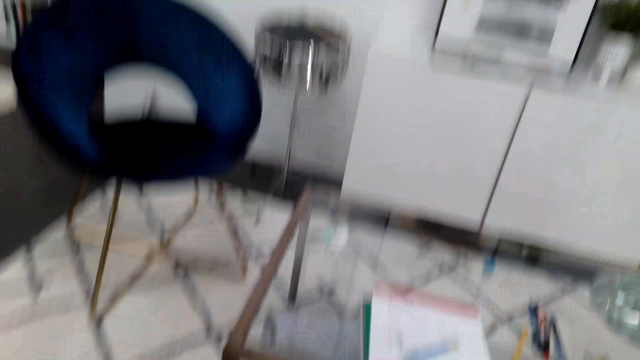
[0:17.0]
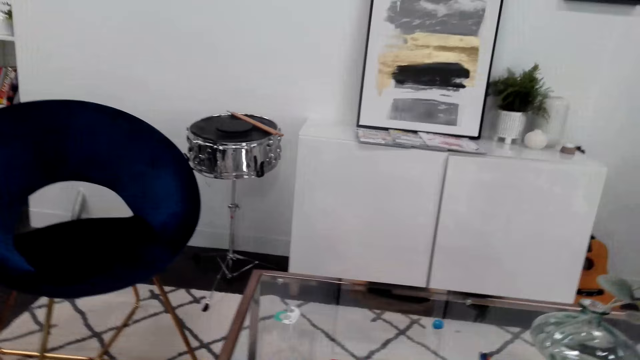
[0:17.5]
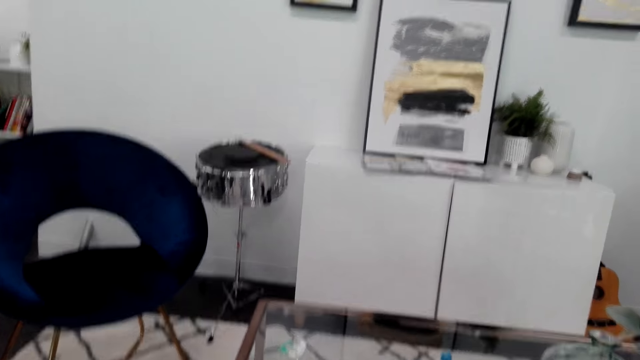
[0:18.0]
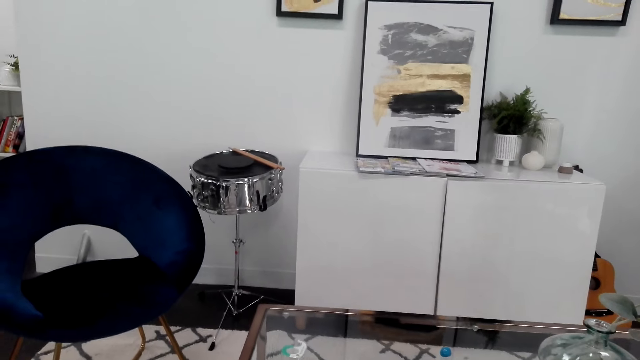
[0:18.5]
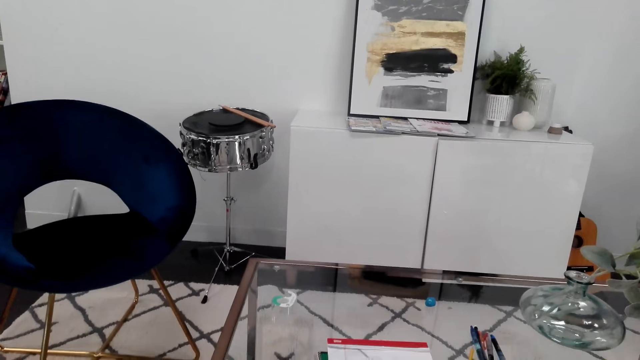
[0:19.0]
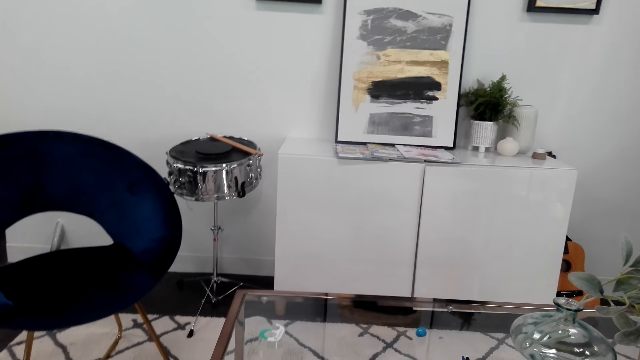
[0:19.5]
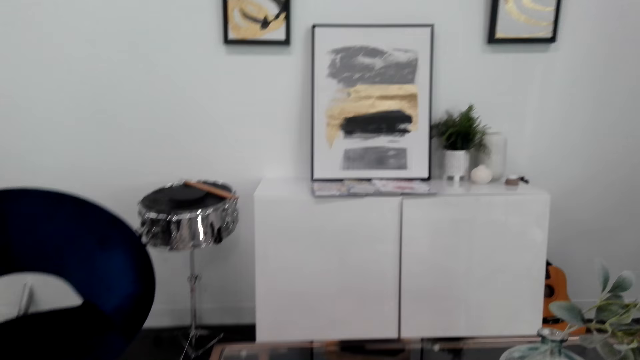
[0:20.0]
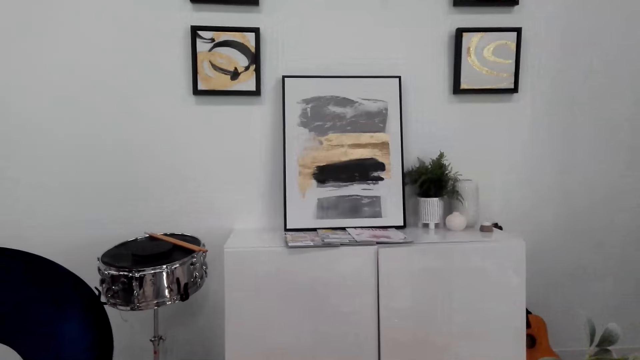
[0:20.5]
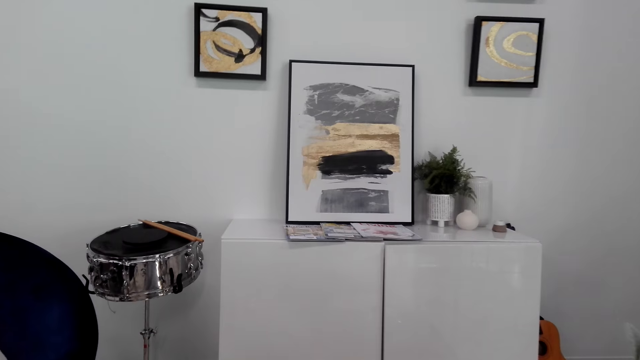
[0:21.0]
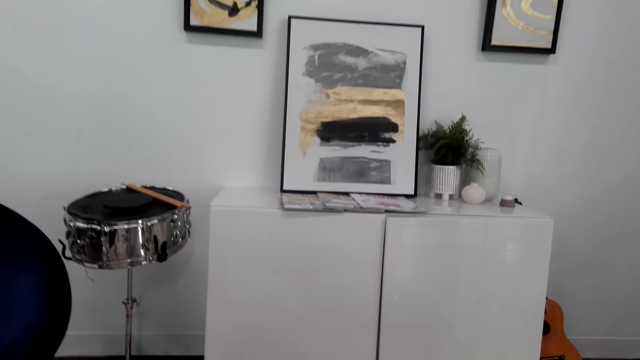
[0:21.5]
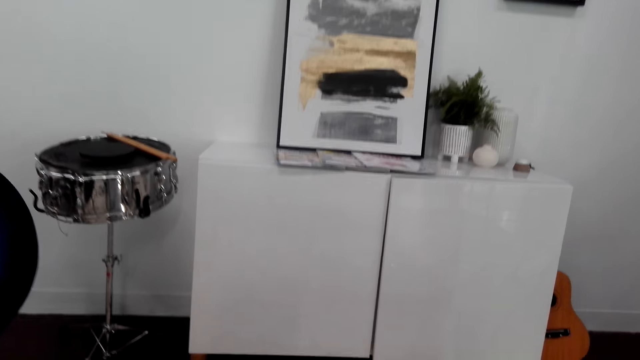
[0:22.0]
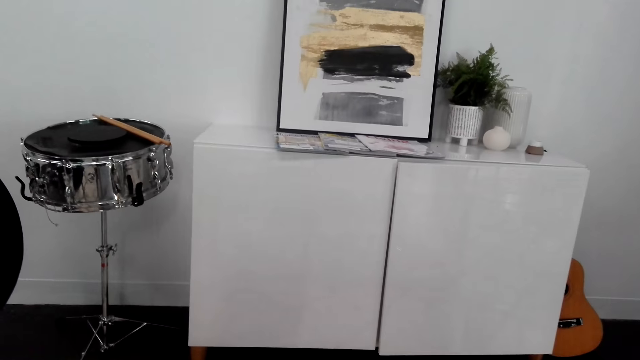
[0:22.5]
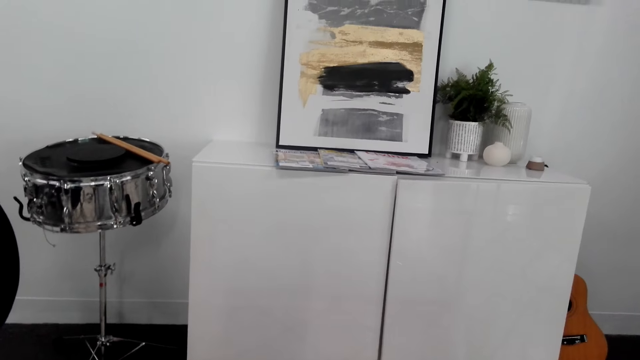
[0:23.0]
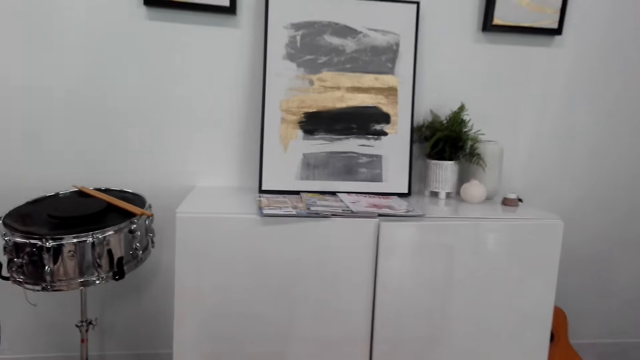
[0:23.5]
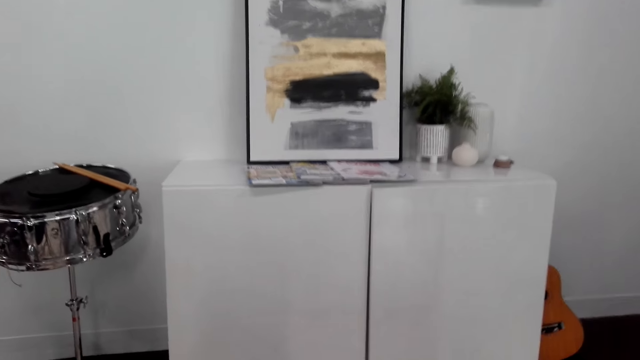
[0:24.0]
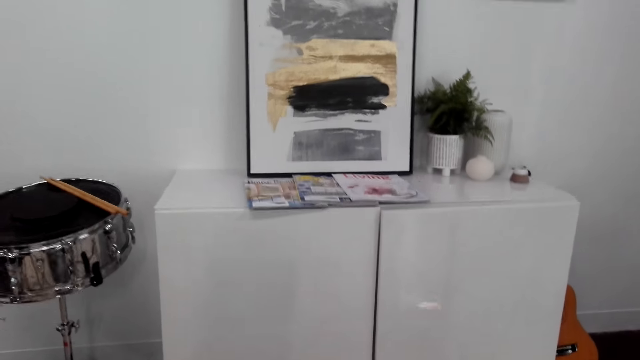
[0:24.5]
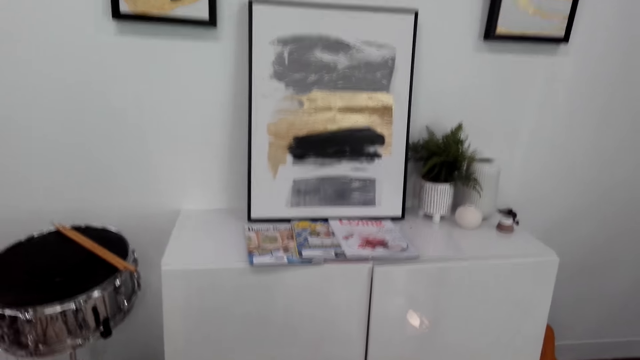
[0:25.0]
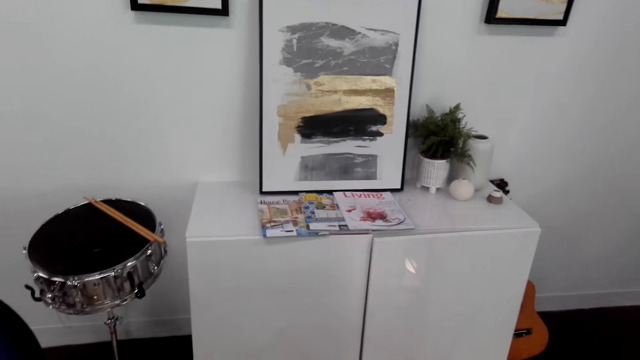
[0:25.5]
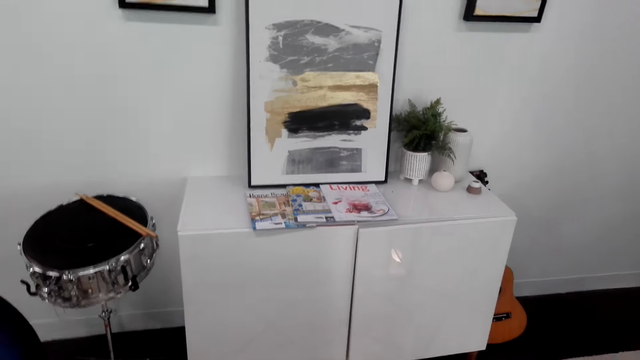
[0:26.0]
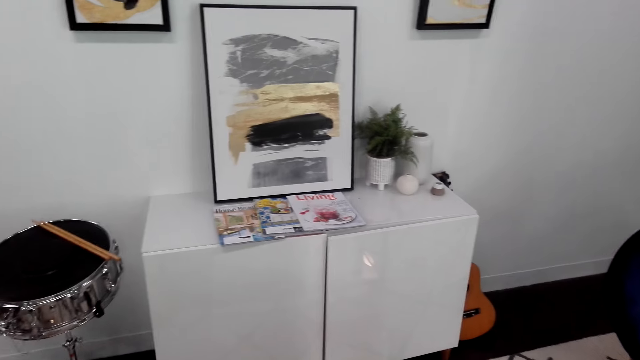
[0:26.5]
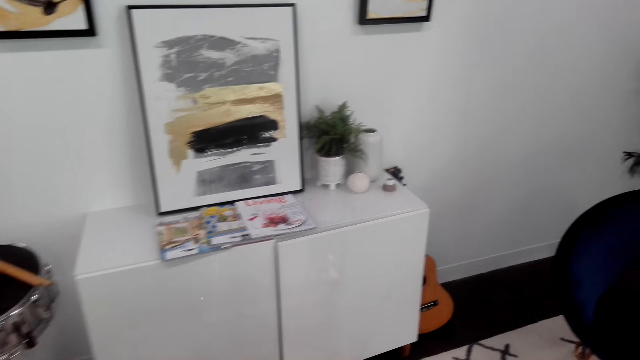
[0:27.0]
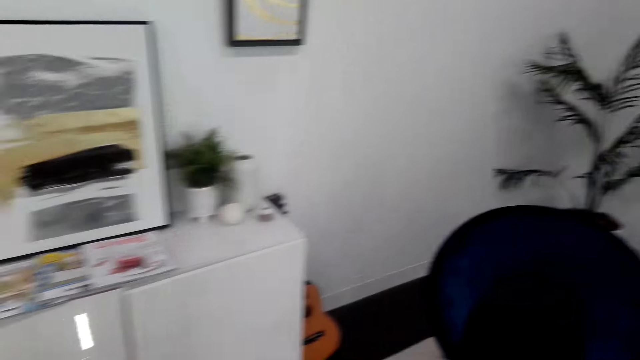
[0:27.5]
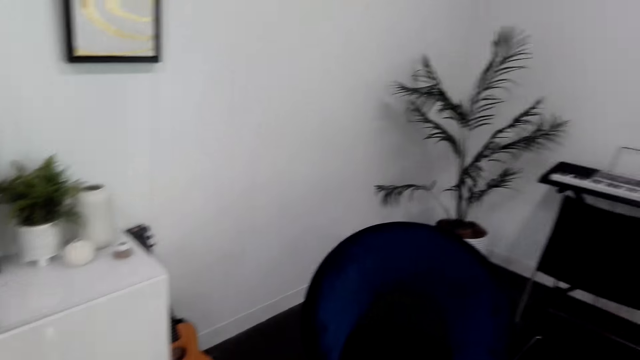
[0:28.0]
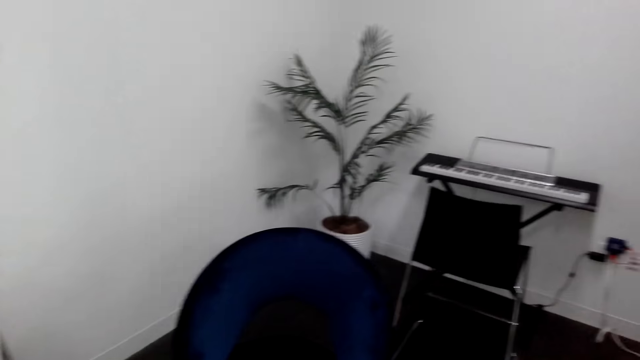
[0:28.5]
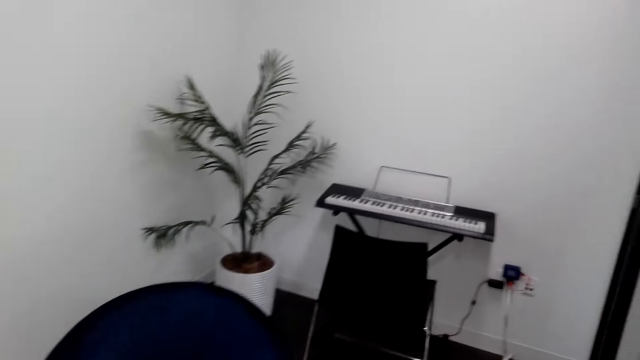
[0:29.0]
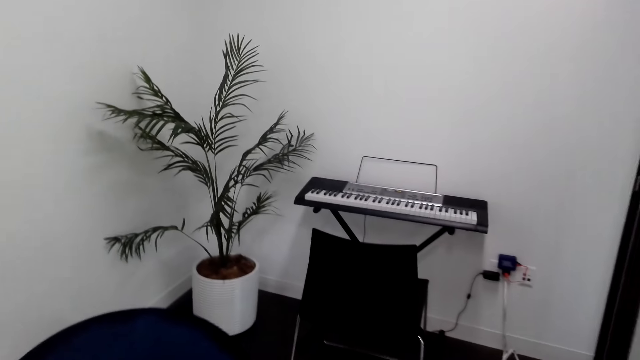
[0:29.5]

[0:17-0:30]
The camera wearer looks around. They walk towards the cabinet. They look around.

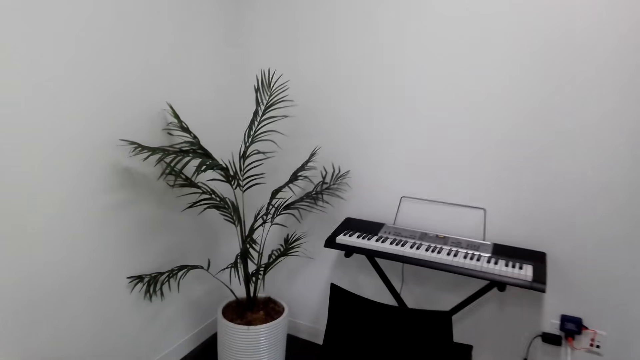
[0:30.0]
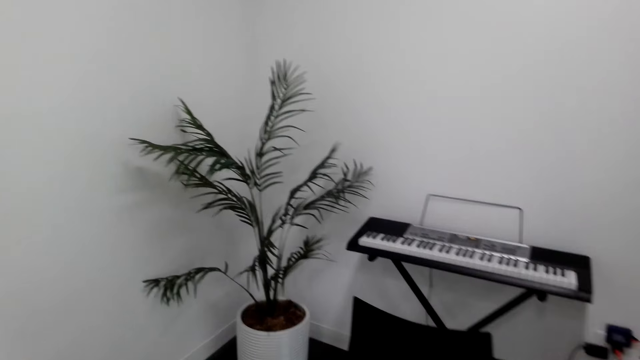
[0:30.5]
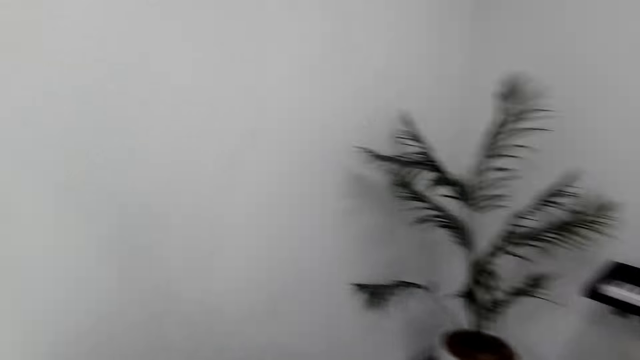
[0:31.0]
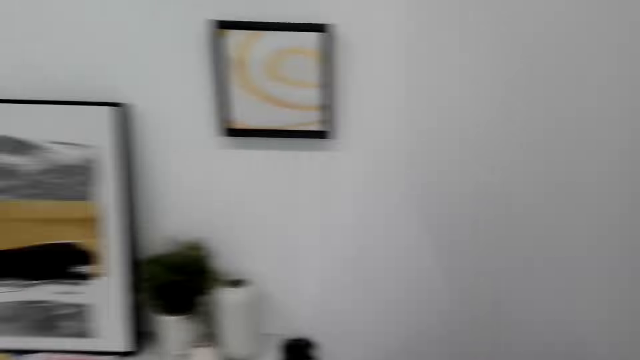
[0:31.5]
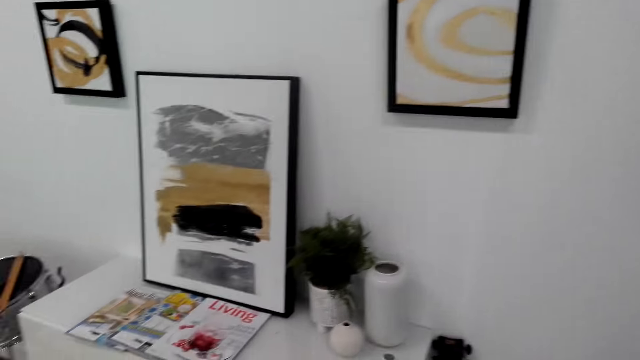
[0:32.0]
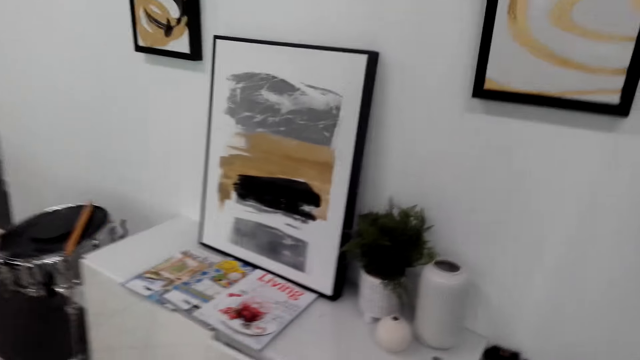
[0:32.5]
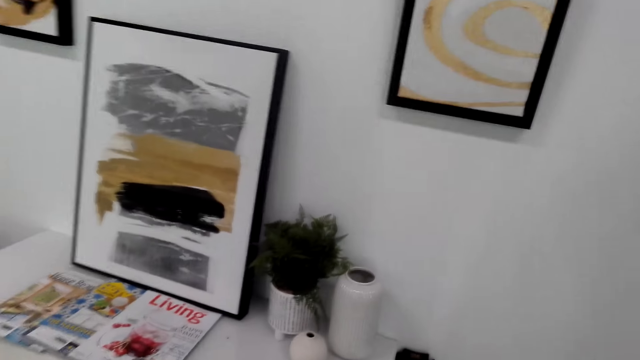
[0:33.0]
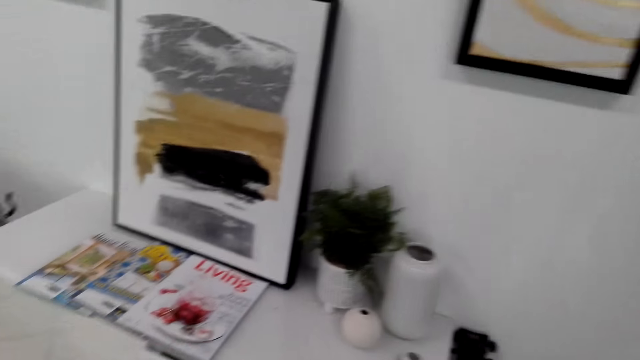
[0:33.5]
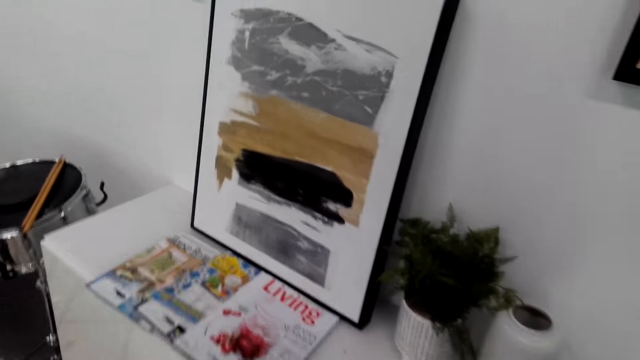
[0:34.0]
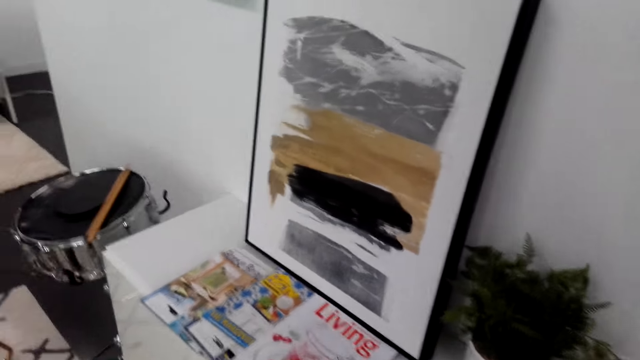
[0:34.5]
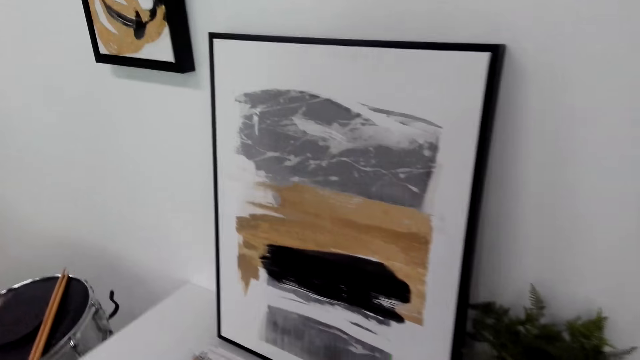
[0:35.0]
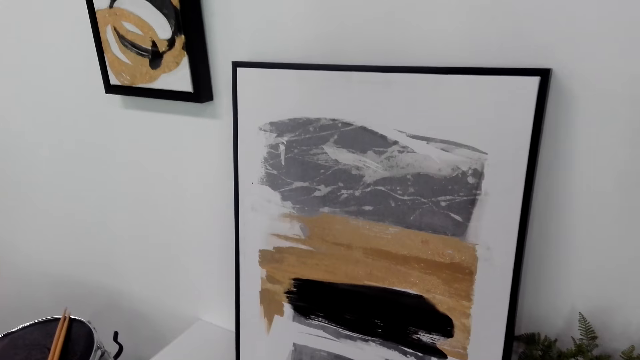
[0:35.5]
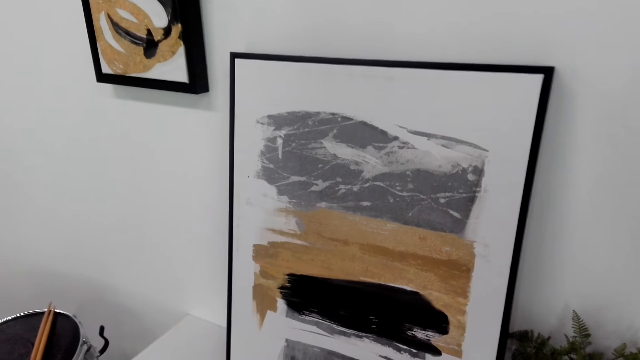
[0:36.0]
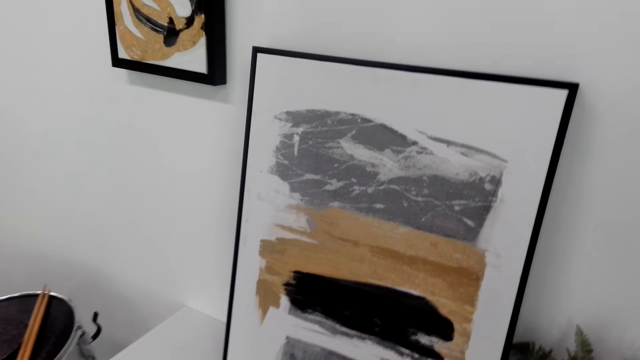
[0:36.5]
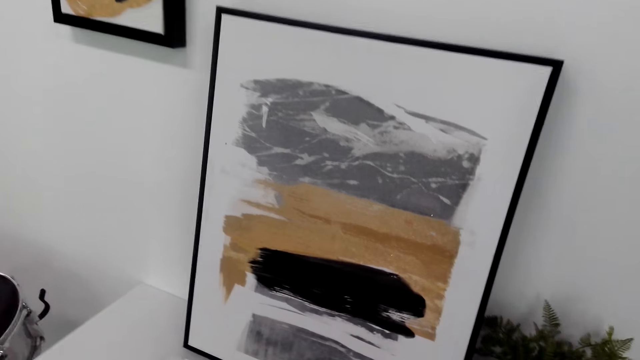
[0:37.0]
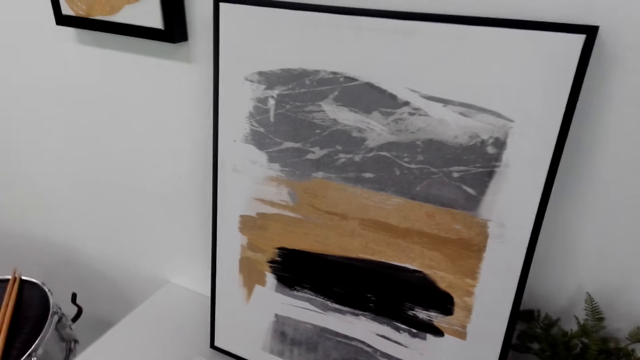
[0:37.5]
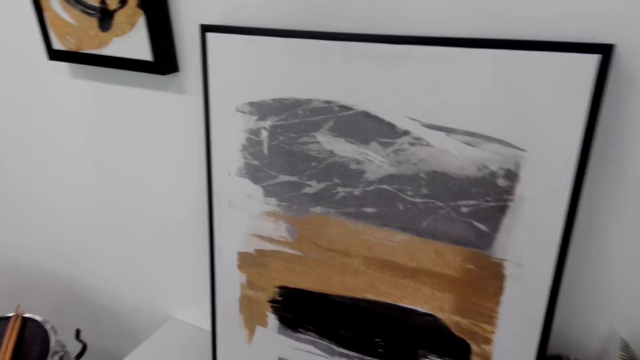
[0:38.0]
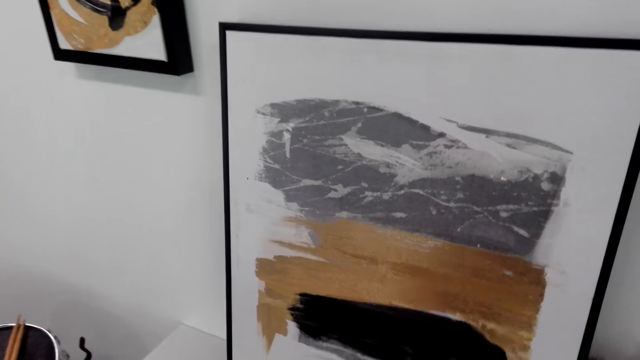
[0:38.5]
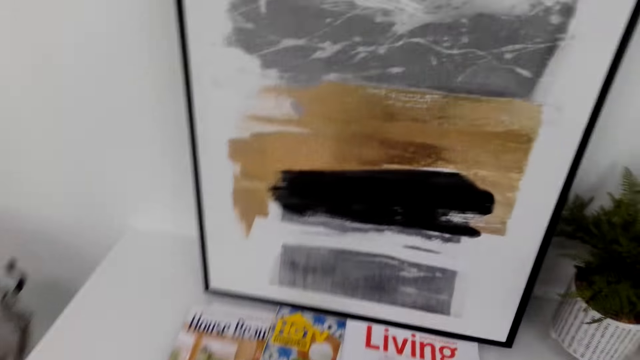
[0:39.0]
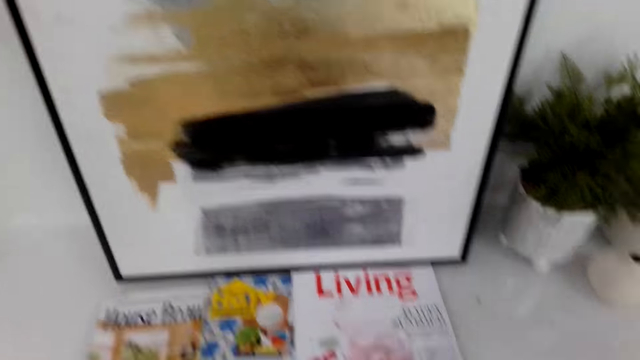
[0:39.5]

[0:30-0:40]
The camera wearer walks towards a keyboard. They turn around. They walk around. They look at a painting.
